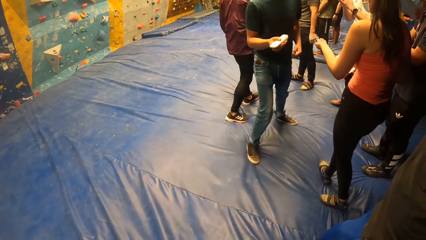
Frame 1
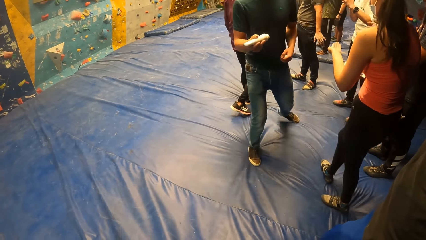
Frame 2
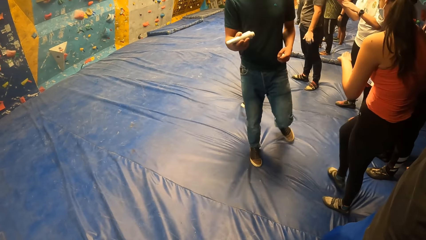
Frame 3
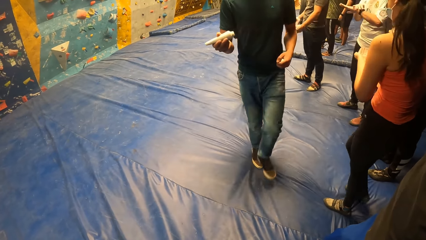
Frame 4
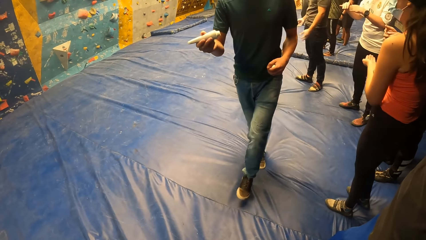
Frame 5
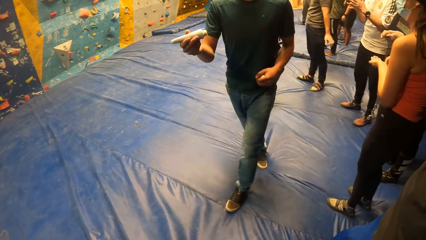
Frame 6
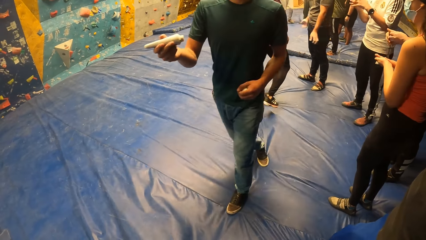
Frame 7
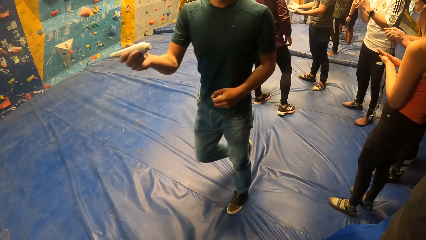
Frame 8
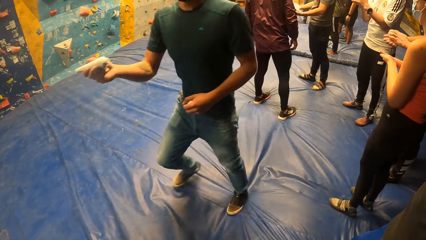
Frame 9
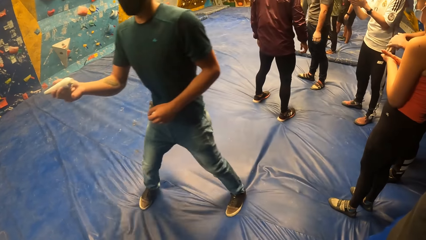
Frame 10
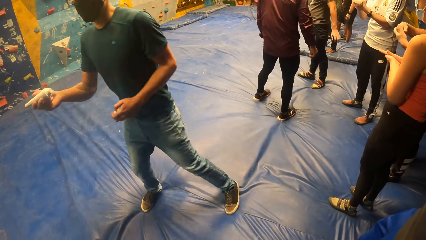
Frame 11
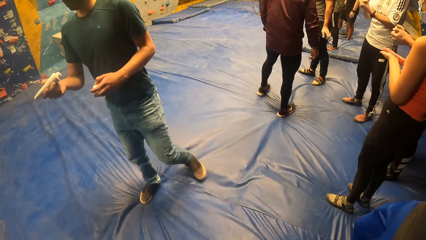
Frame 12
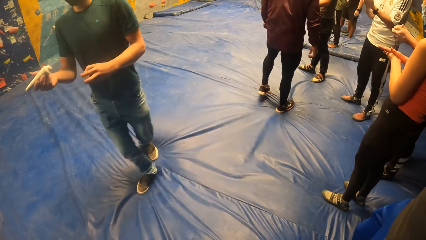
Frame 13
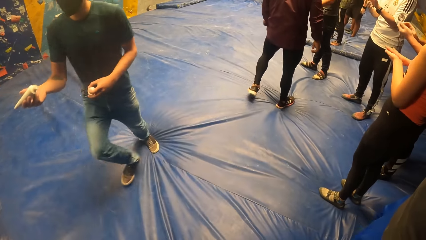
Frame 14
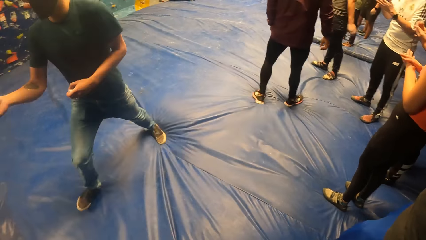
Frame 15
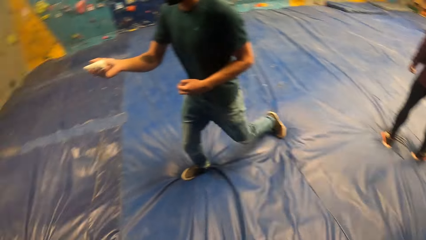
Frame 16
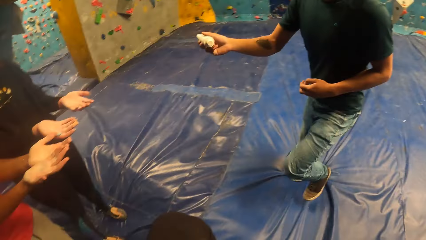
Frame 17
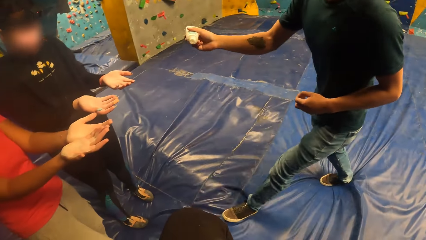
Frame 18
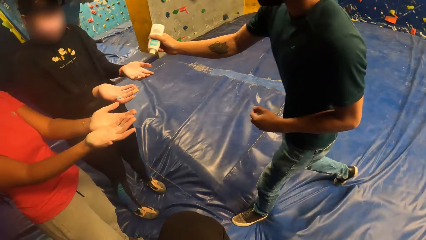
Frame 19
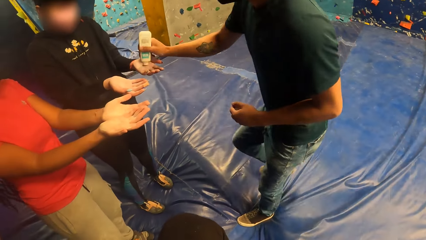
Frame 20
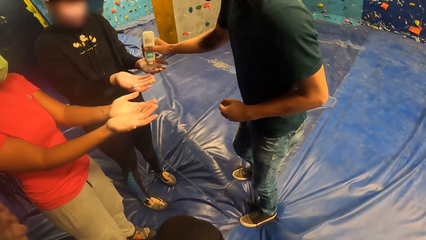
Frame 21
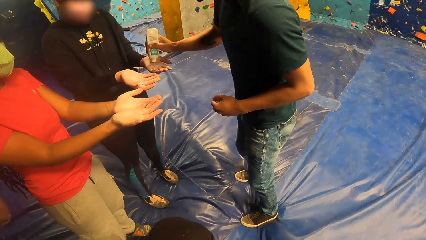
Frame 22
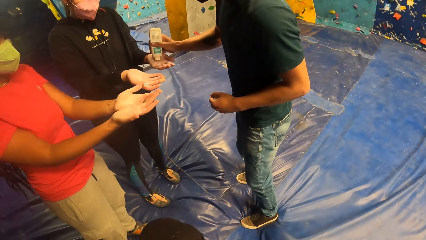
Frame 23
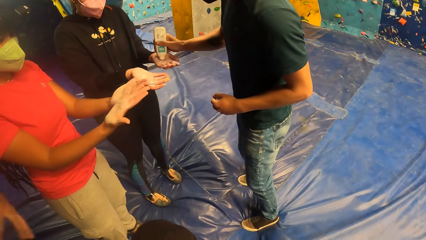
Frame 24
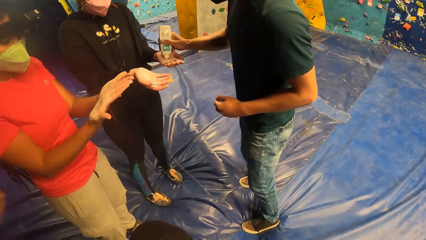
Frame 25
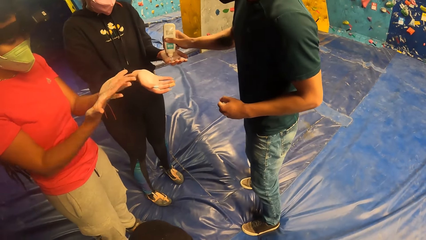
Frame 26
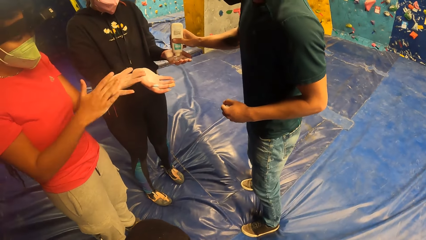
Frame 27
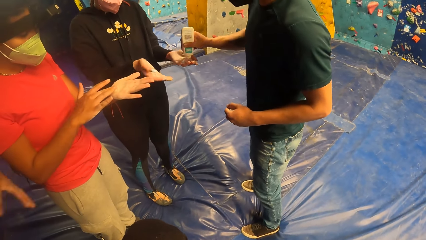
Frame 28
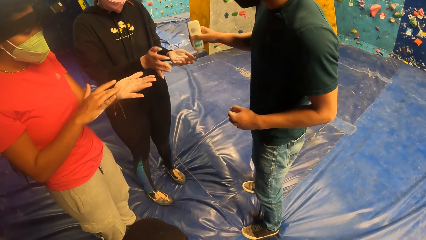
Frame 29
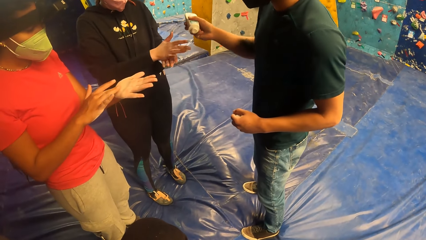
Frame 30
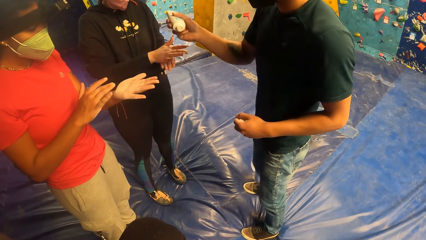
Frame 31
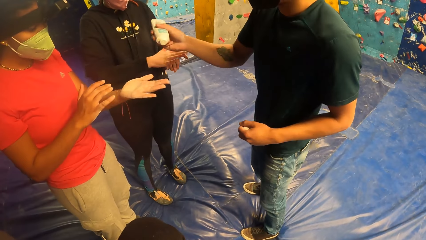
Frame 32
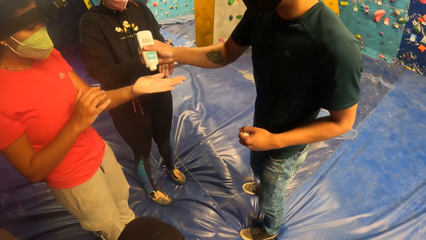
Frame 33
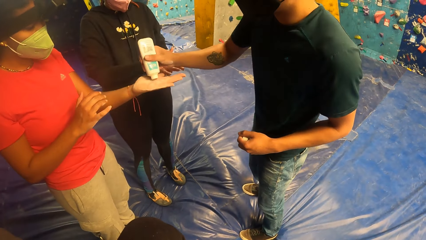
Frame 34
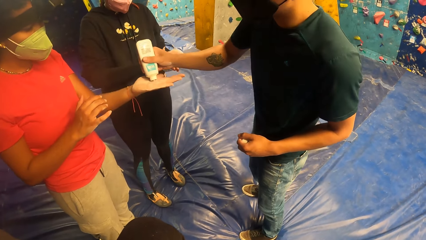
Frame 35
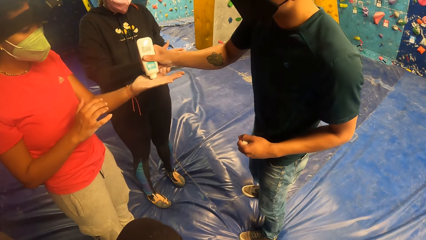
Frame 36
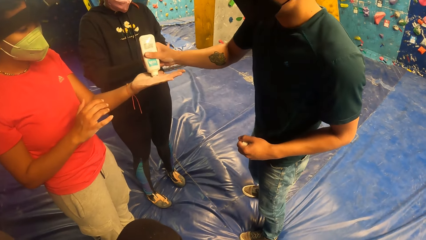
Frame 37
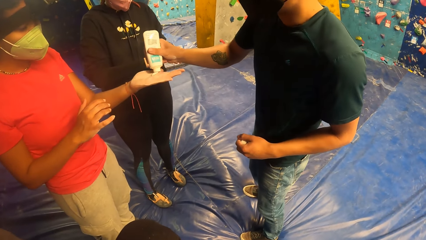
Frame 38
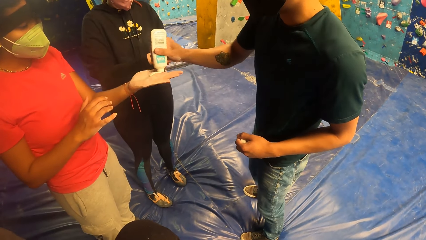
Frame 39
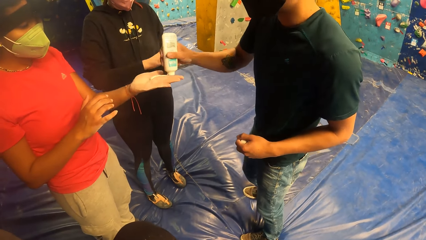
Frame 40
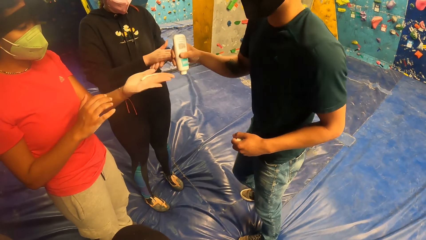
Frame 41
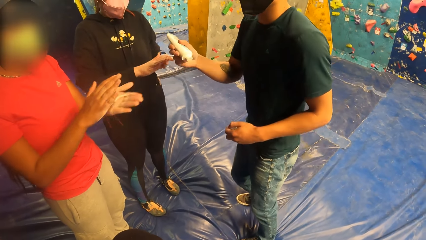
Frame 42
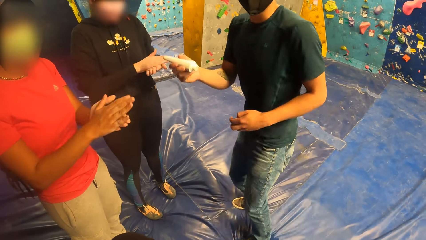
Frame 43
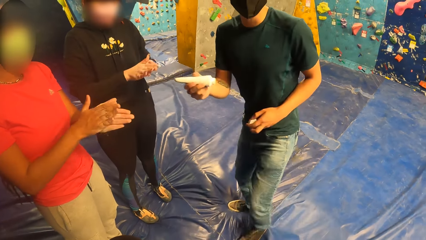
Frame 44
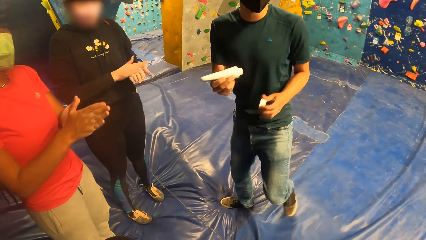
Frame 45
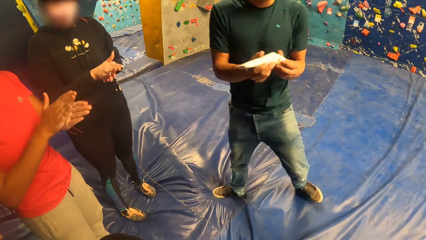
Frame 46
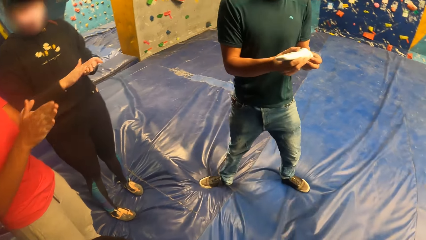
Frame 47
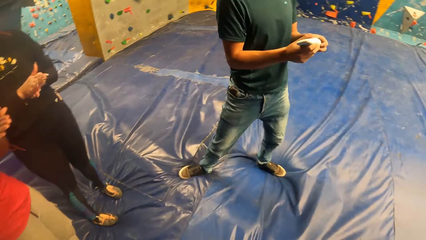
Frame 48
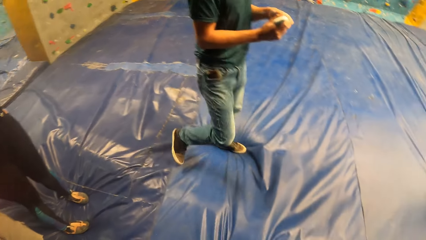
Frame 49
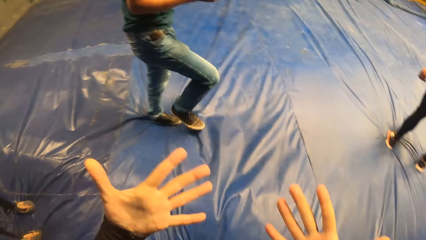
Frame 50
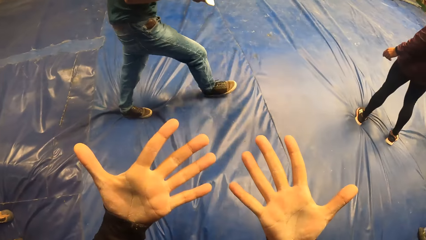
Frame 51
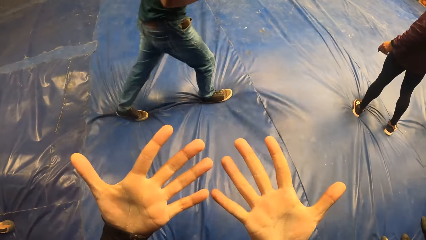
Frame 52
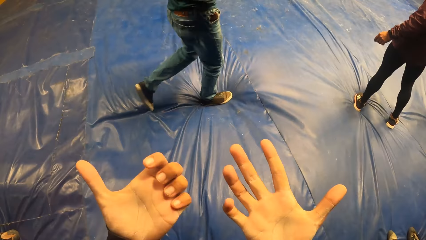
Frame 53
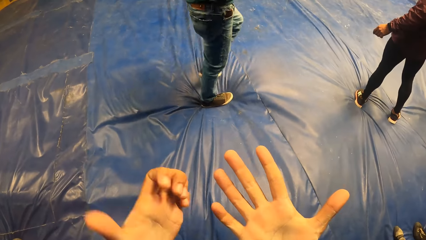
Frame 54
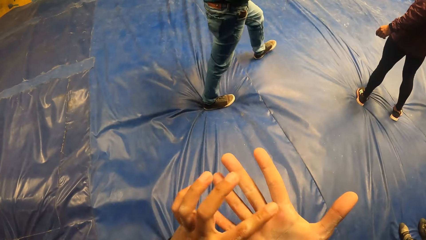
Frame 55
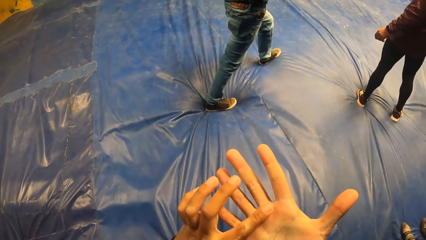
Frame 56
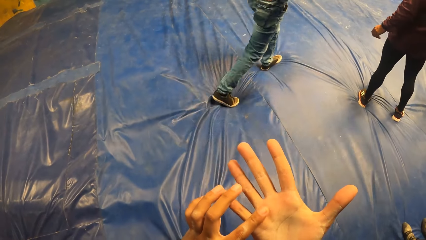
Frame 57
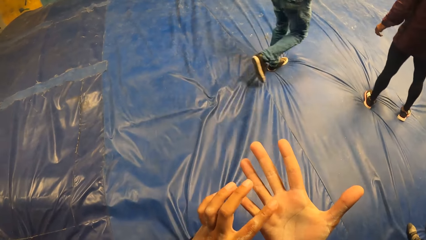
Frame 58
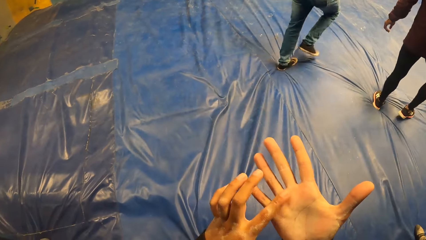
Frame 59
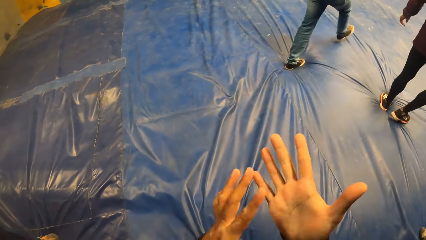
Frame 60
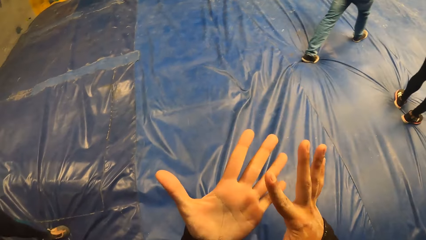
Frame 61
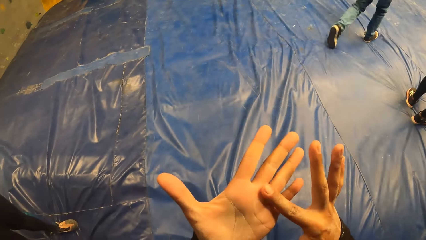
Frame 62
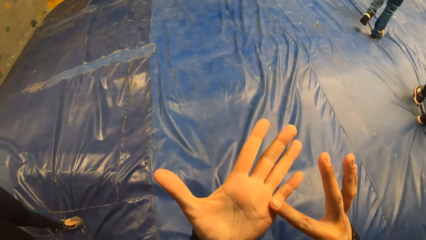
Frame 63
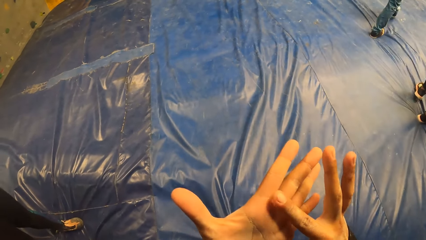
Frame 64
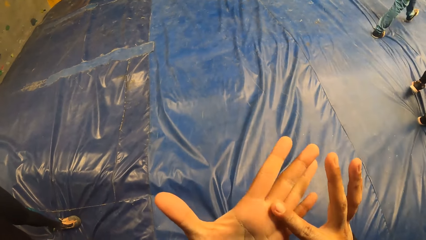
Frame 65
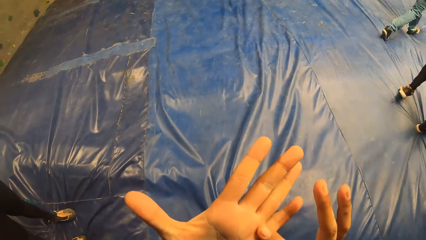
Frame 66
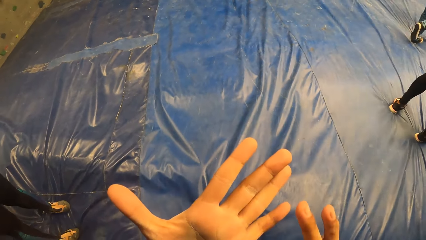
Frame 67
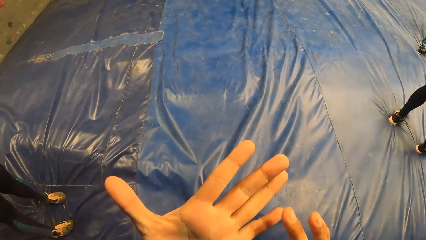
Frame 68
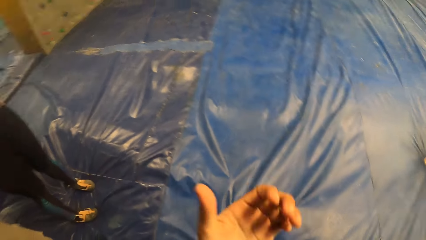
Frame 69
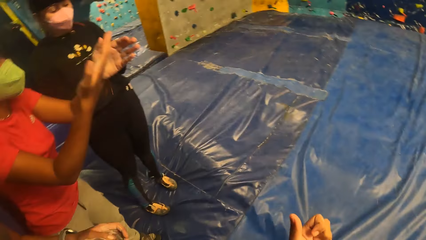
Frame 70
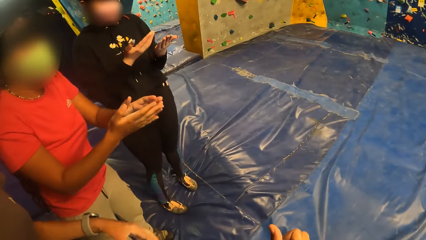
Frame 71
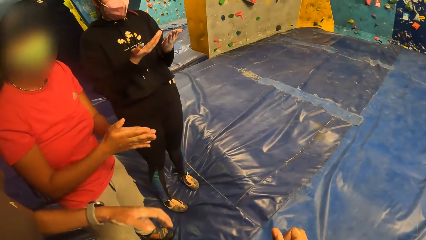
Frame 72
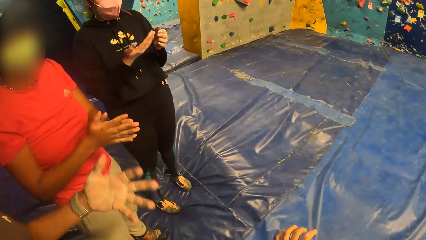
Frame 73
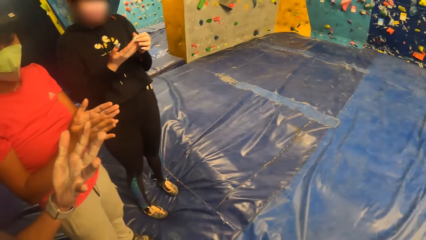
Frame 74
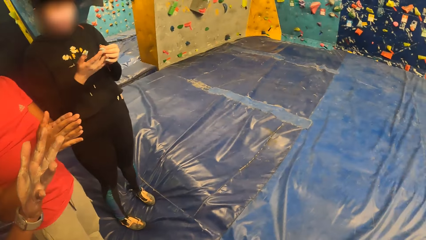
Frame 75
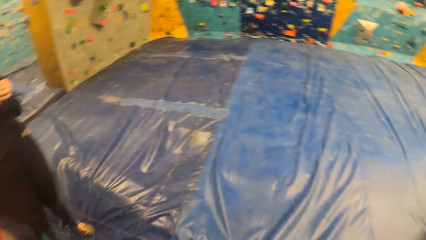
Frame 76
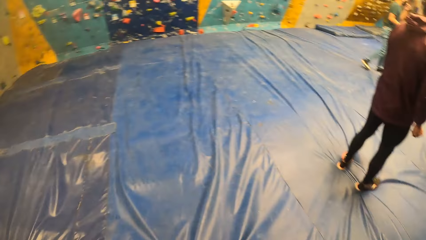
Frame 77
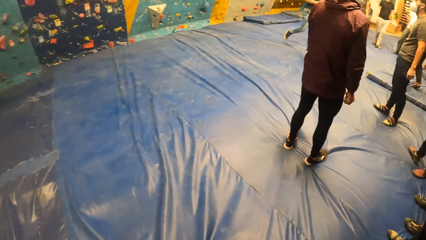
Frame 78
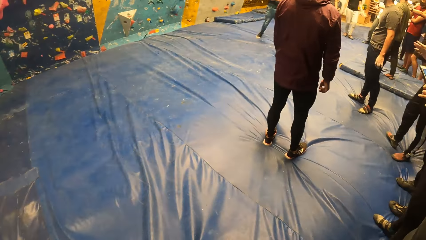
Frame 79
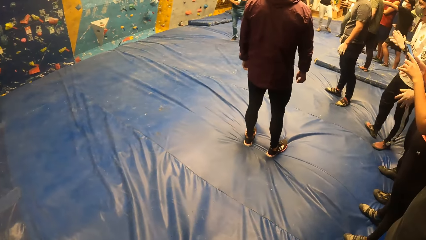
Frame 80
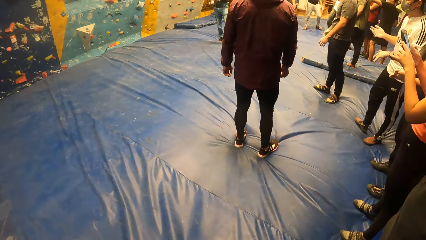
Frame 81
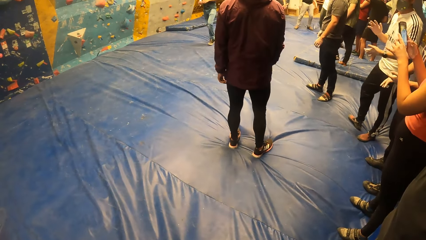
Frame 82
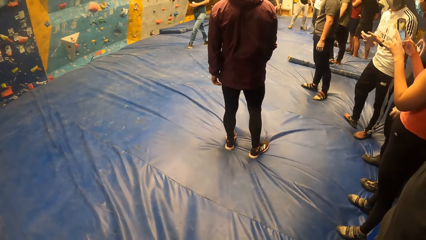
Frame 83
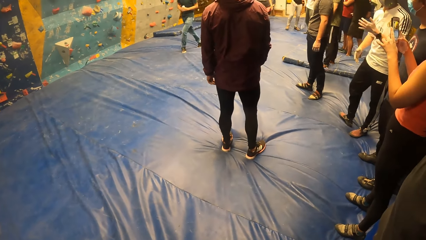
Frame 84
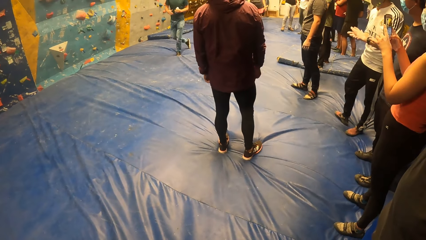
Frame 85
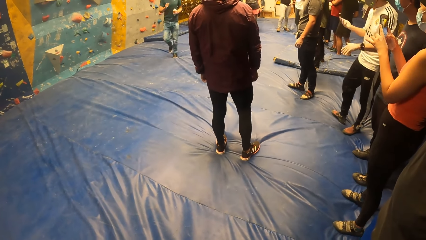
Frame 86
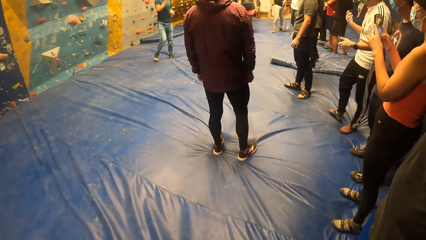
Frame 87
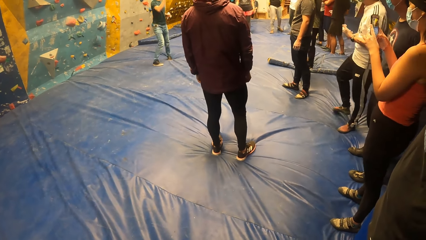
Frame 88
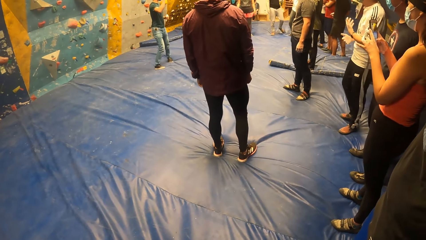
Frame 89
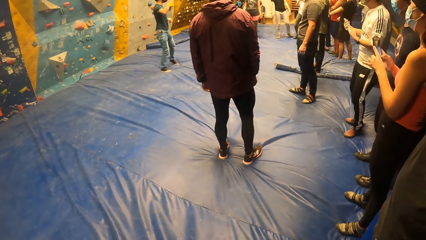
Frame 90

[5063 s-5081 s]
A person walks around. The person applies the cream on the hand of a woman. The woman touches her left hand with her right hand and rubs both hands together. The person applies the cream on the hands of another person. The other person rubs her hands. The camera wearer covers the tube in his left hand with his right hand. The person walks around. The camera wearer examines his hands. He touches his palms. He rubs his right hand with his left hand. He rubs his left hand with his right hand. He looks around.
